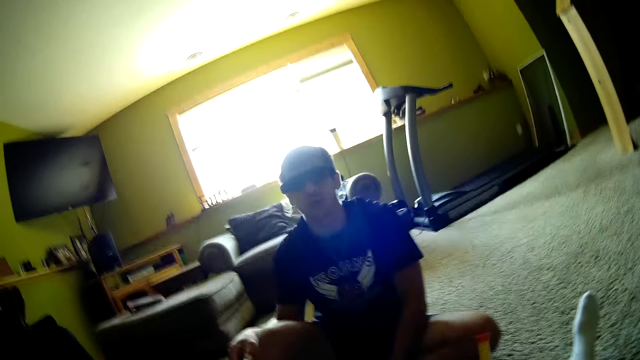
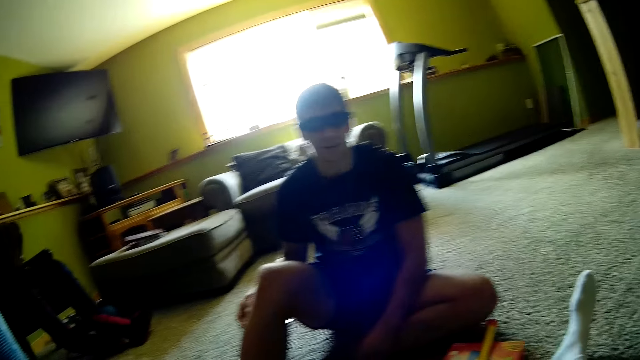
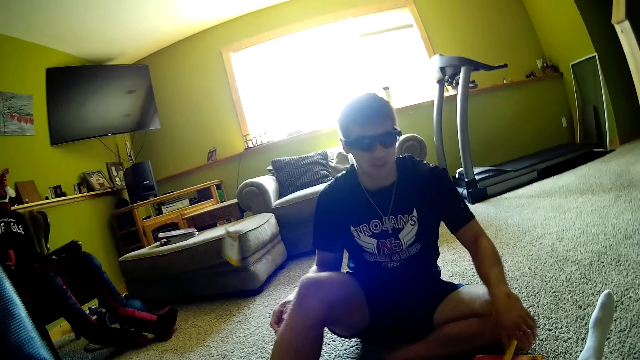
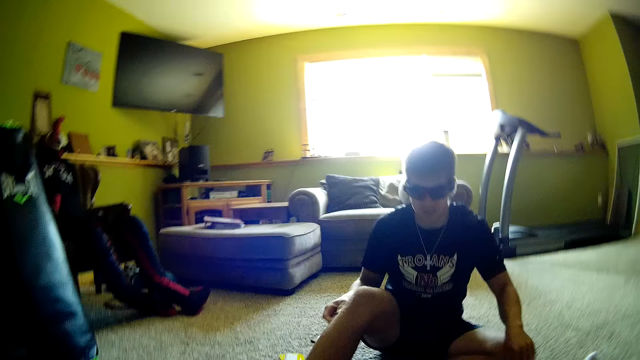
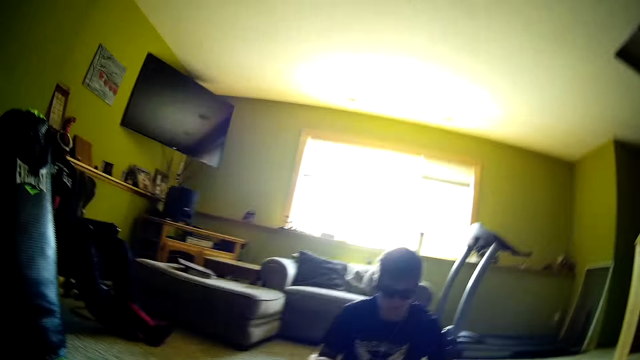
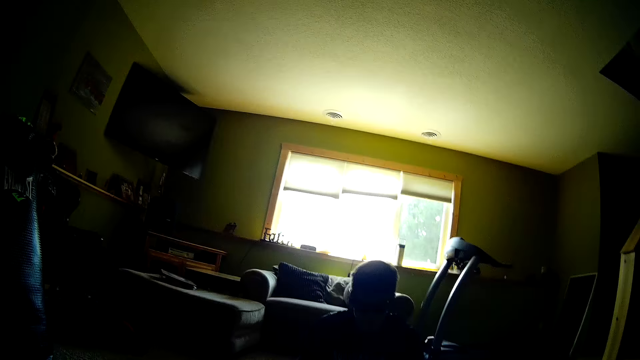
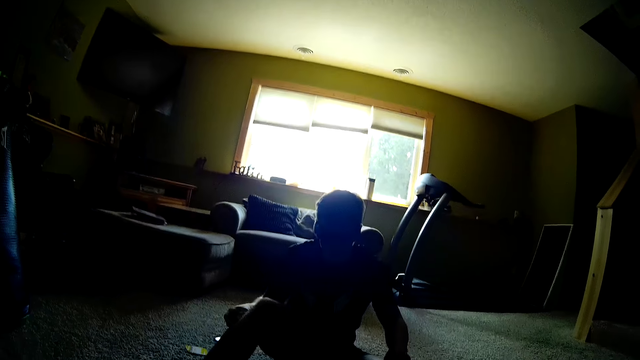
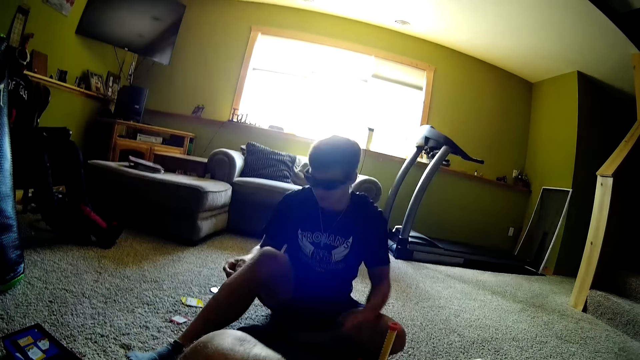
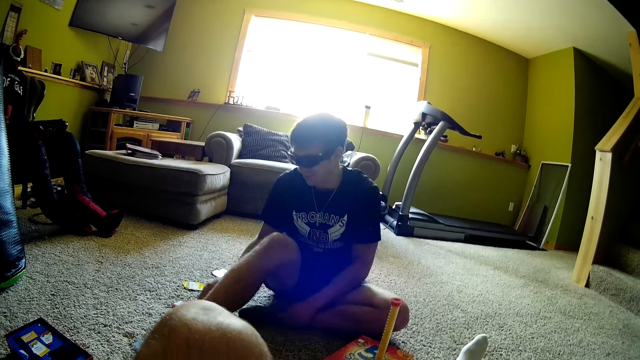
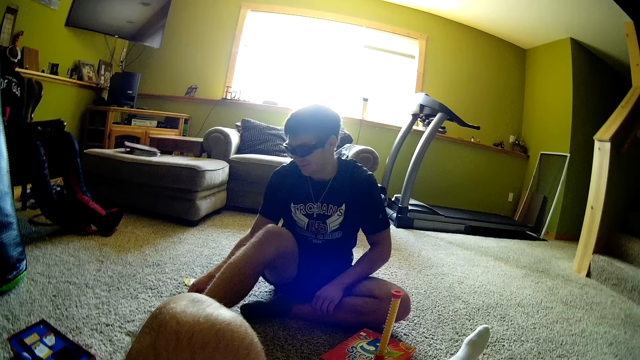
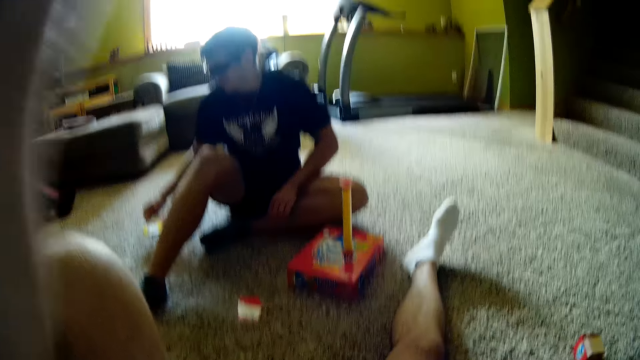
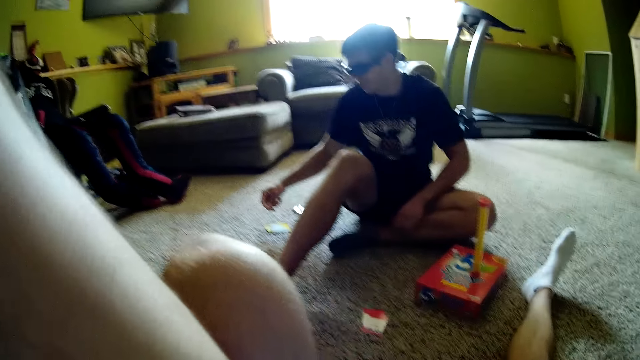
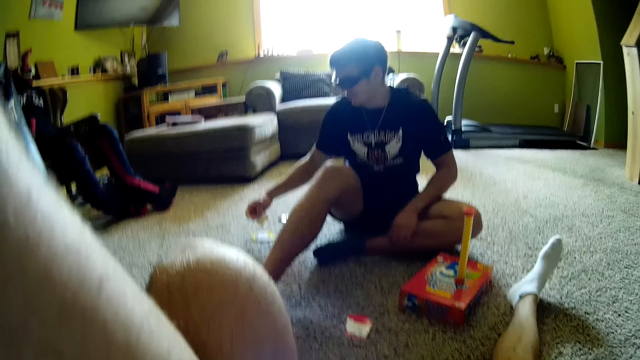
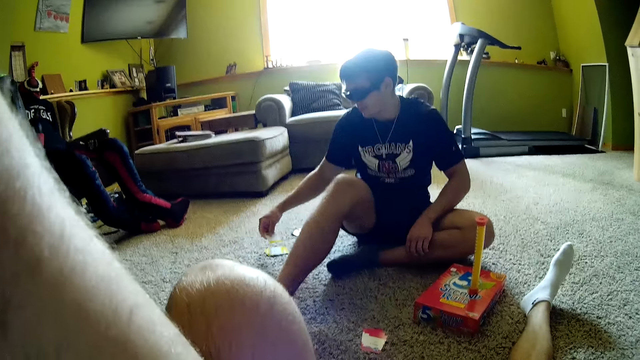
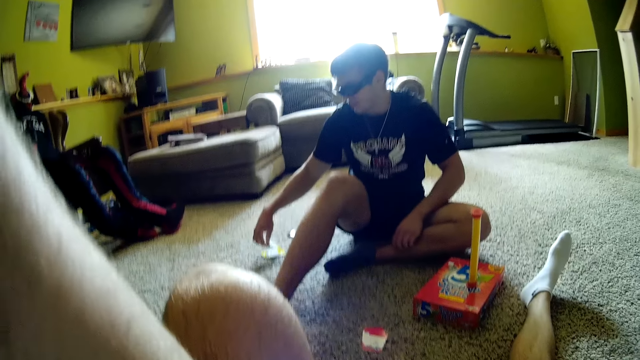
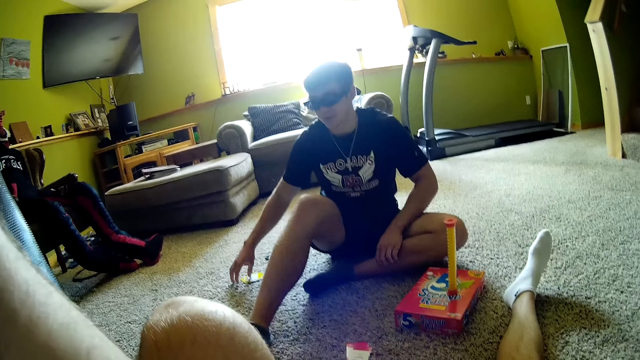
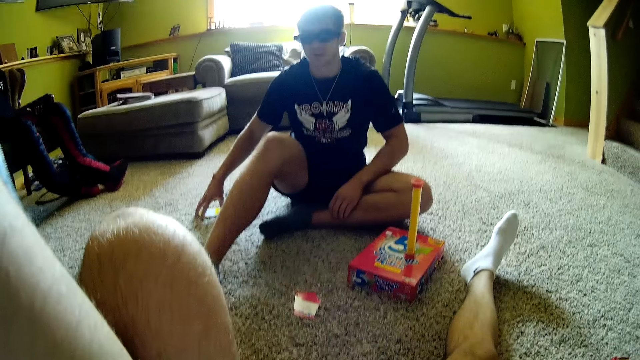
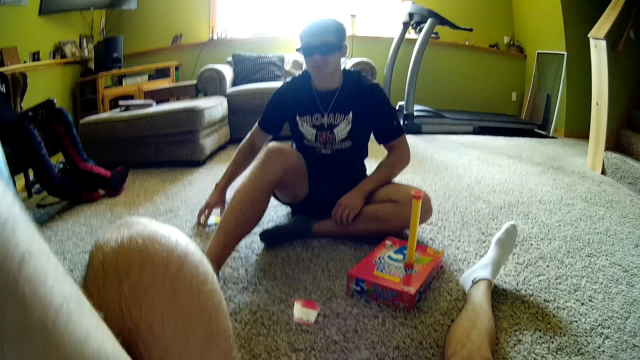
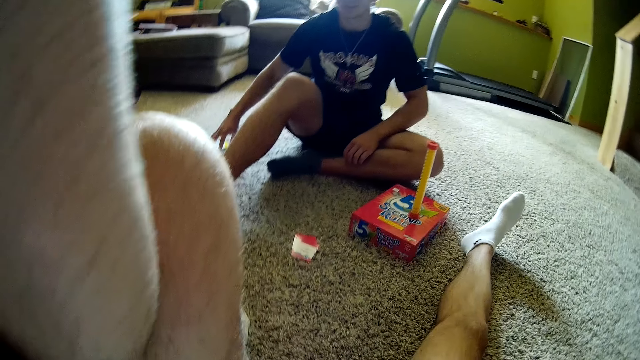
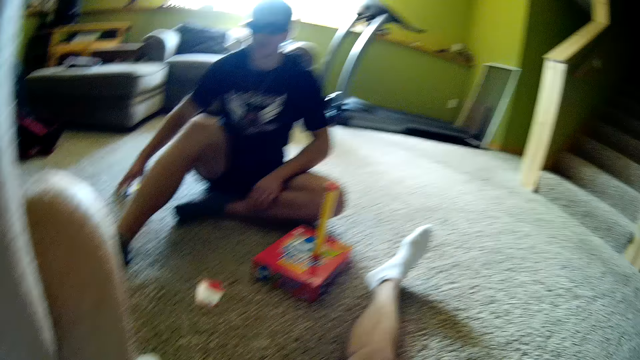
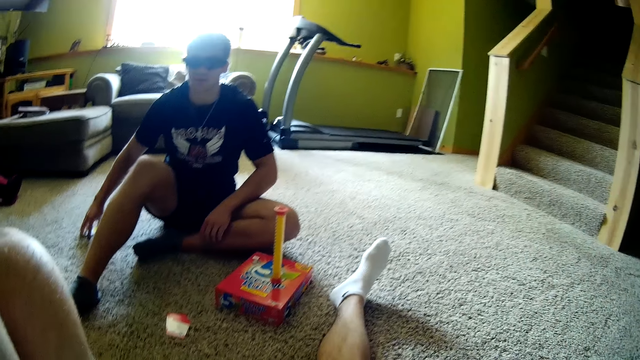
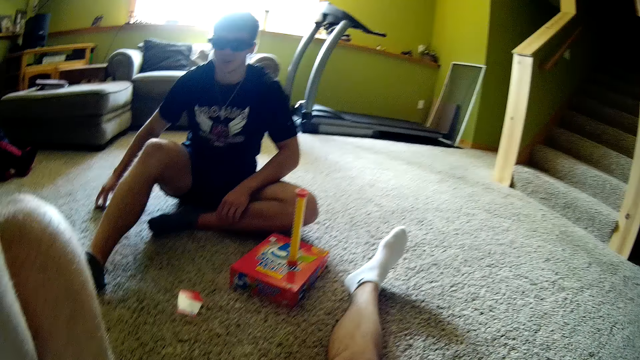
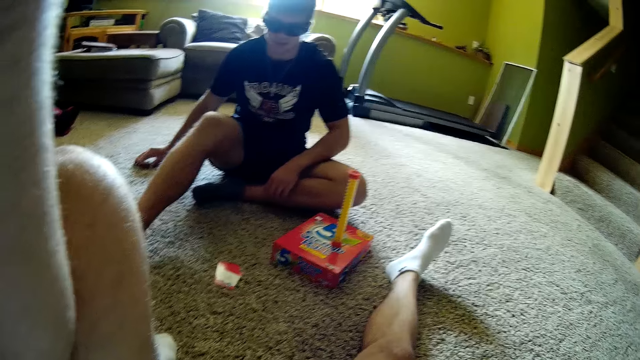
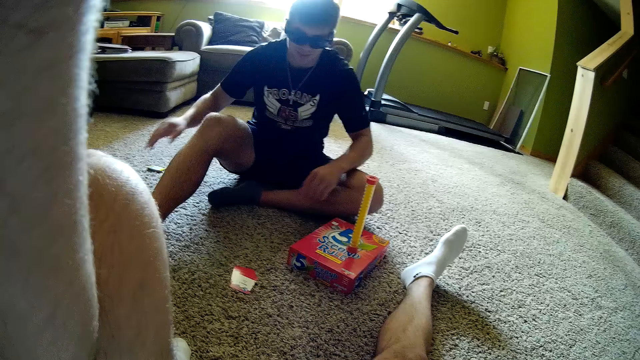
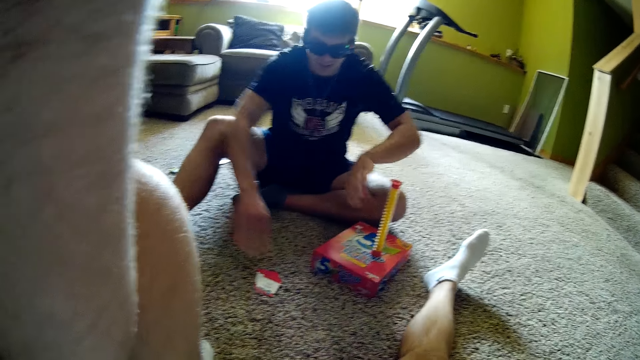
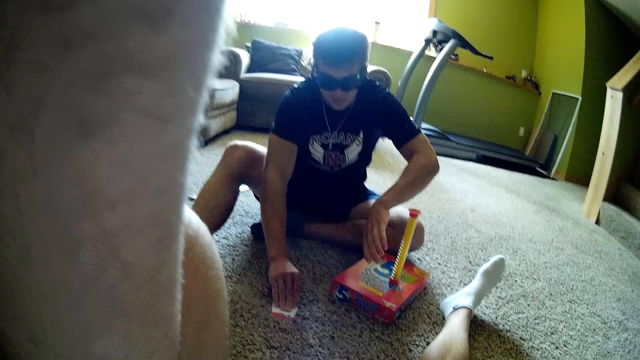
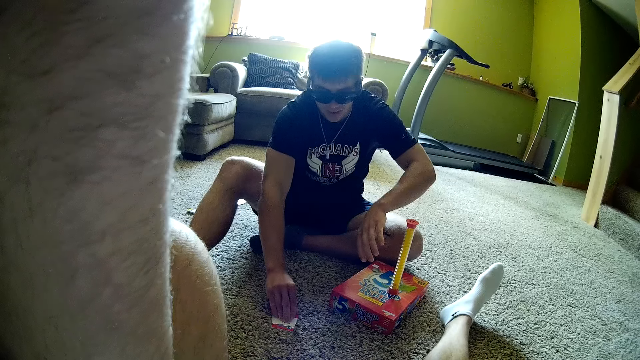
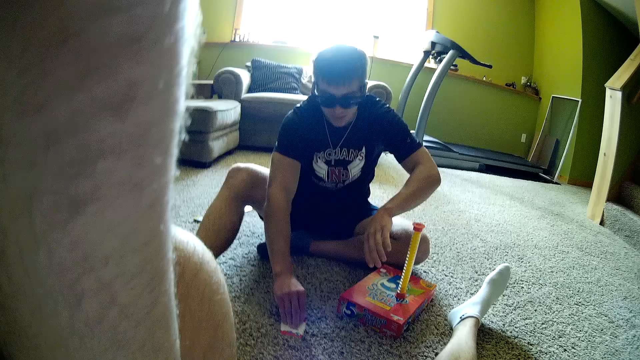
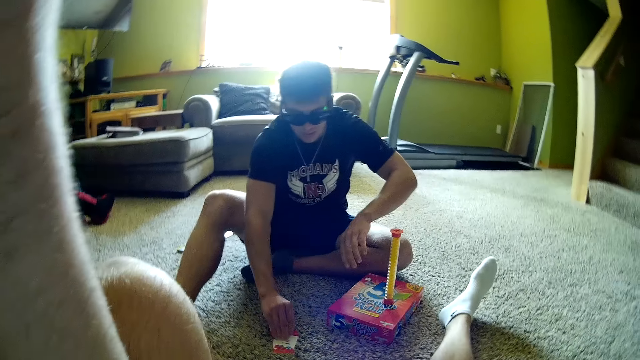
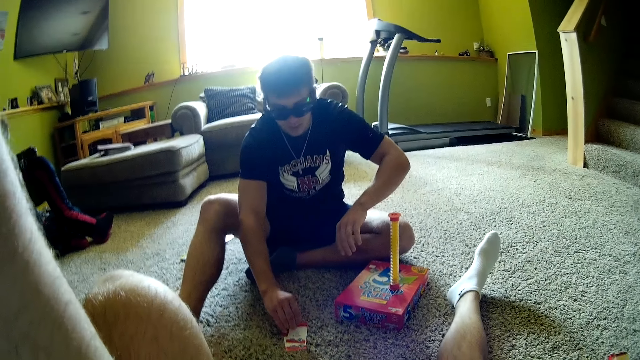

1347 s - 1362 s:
A man puts his hands down. The camera wearer talks to the man. They throw a card. The man picks the card. The man puts down the card. The man moves the cards on the carpet. The man picks the card.

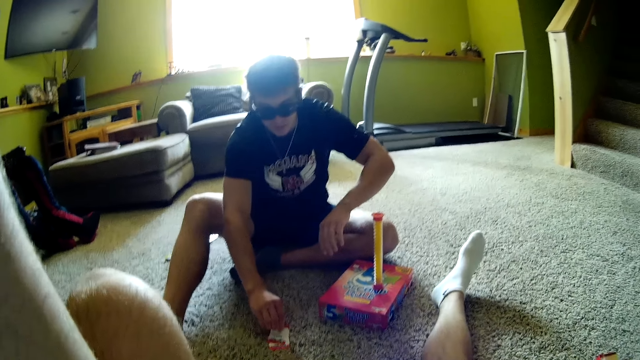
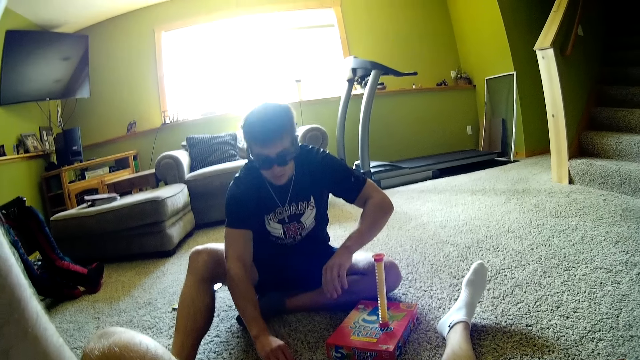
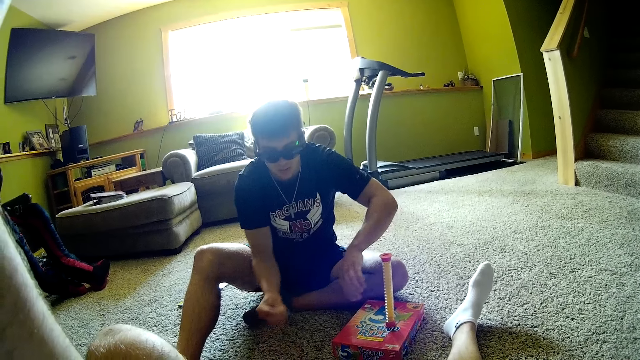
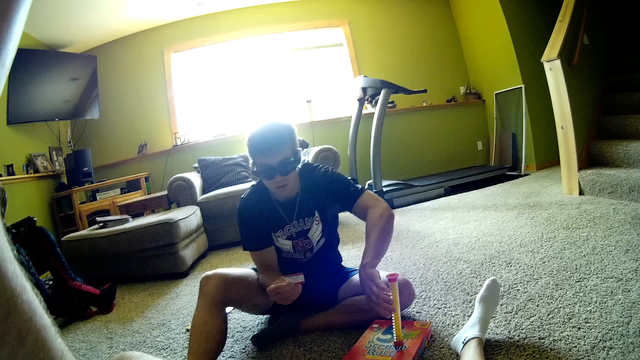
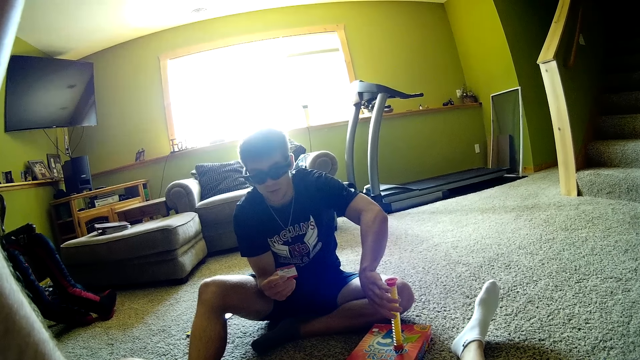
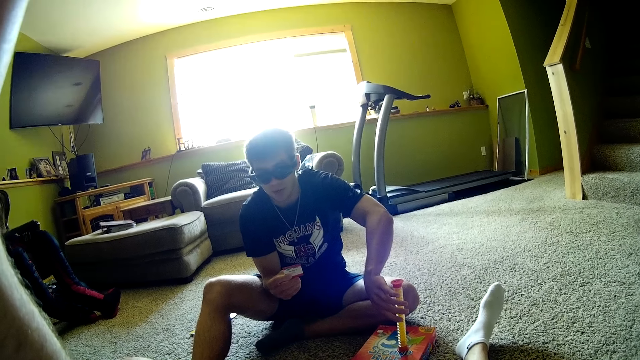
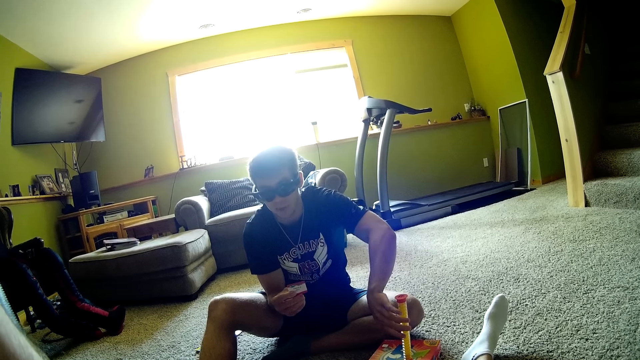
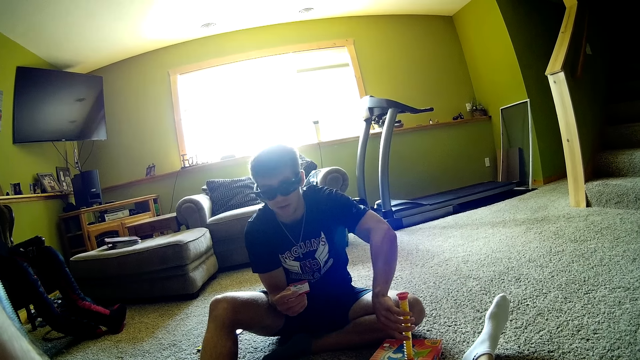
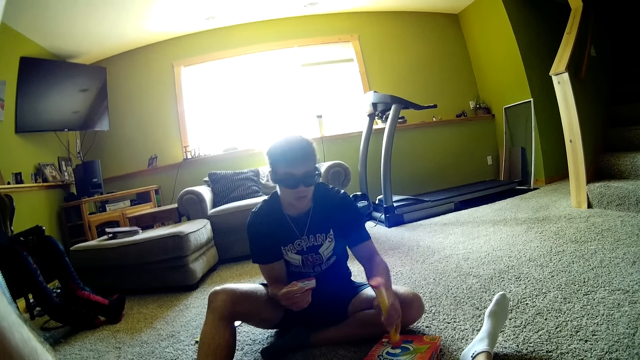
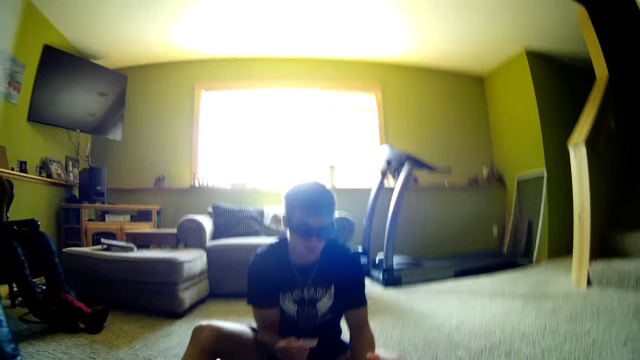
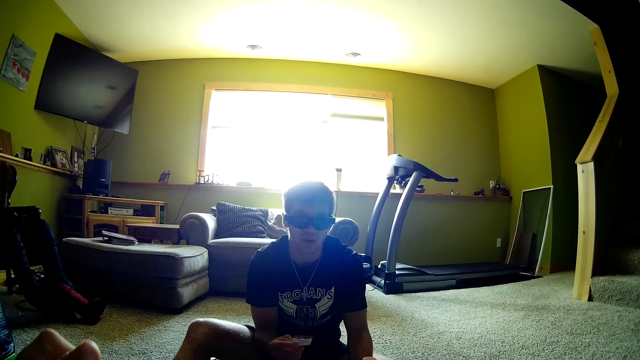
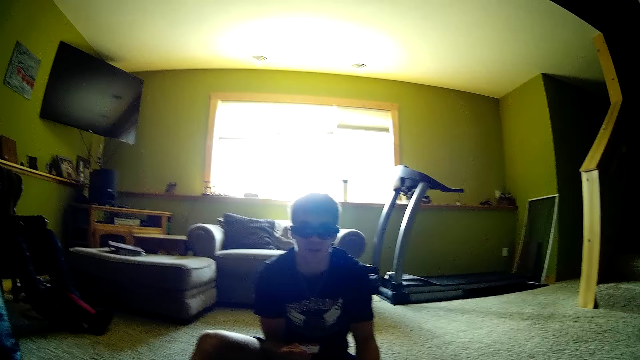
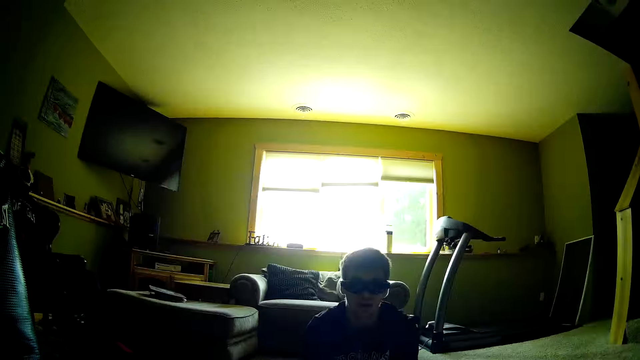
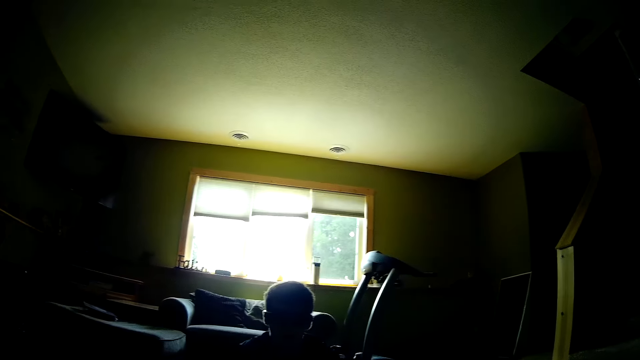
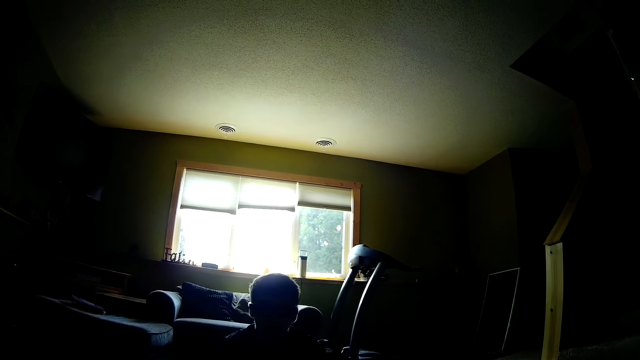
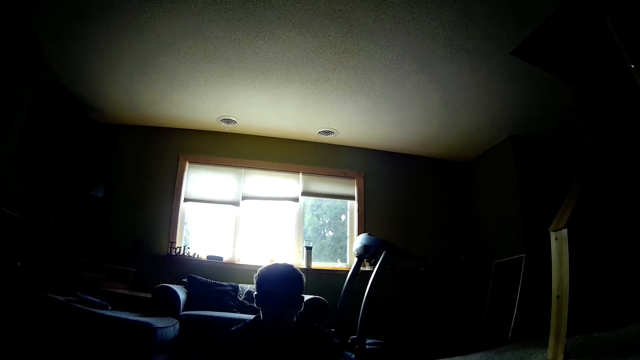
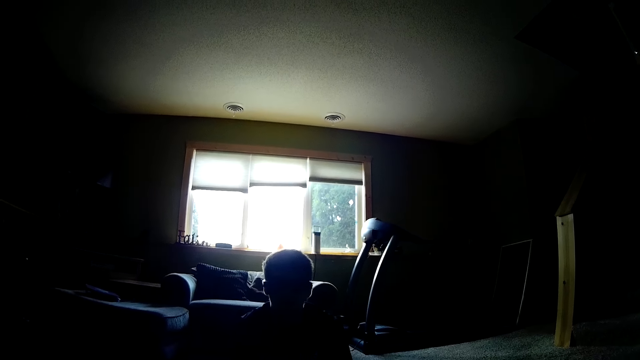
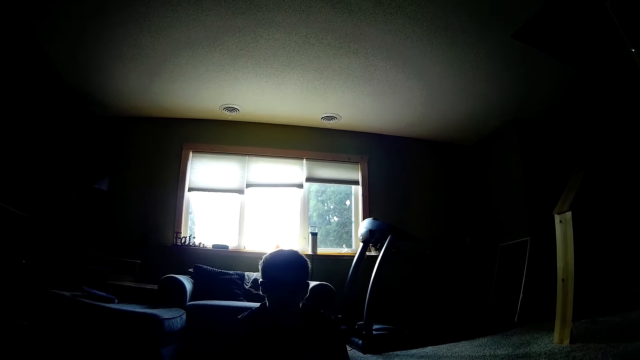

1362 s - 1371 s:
A man holds the card and holds the timer. The man turns the cylinder on the box. The camera wearer interacts with the man. They move their hand down. They look around.
